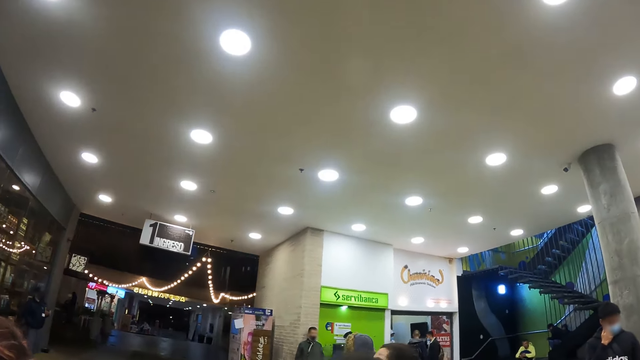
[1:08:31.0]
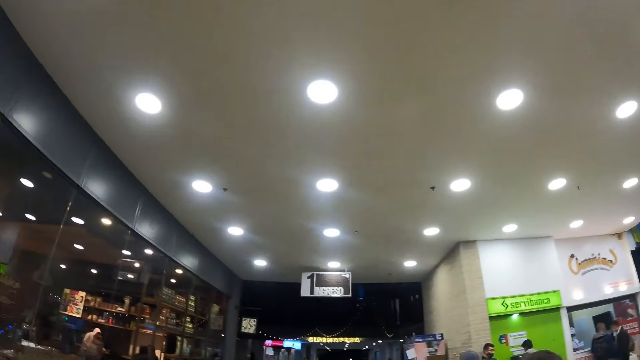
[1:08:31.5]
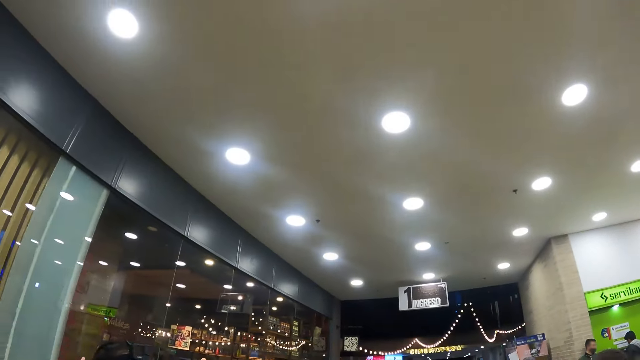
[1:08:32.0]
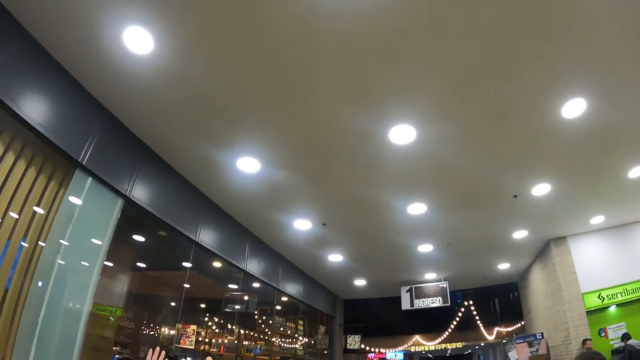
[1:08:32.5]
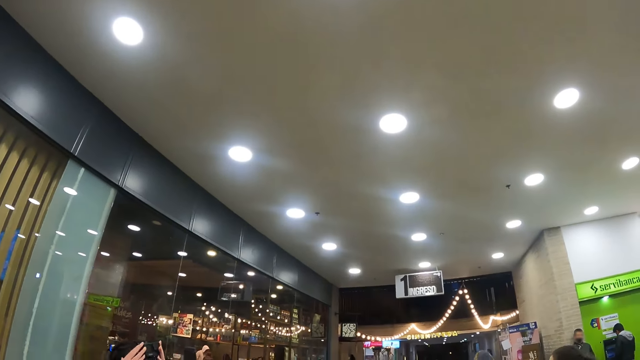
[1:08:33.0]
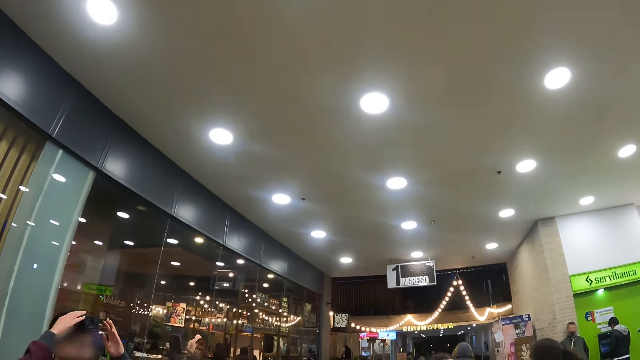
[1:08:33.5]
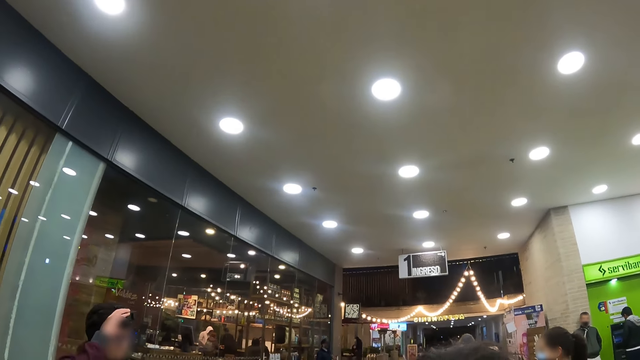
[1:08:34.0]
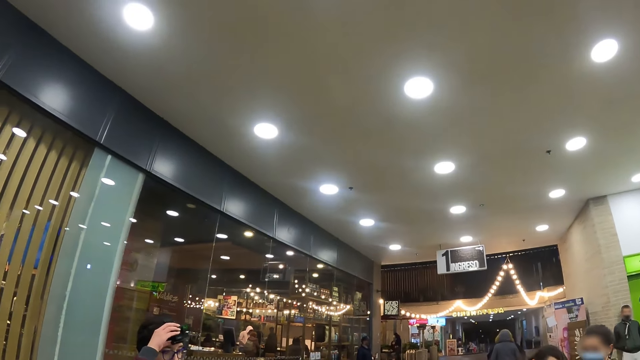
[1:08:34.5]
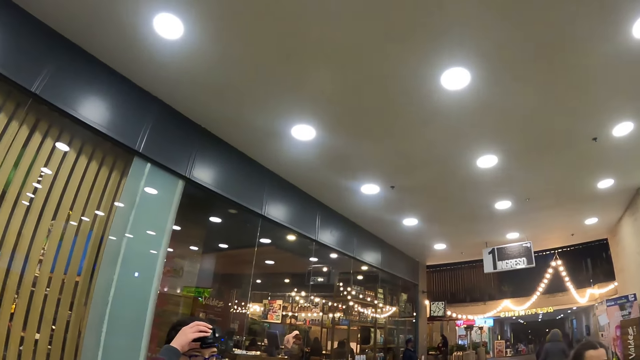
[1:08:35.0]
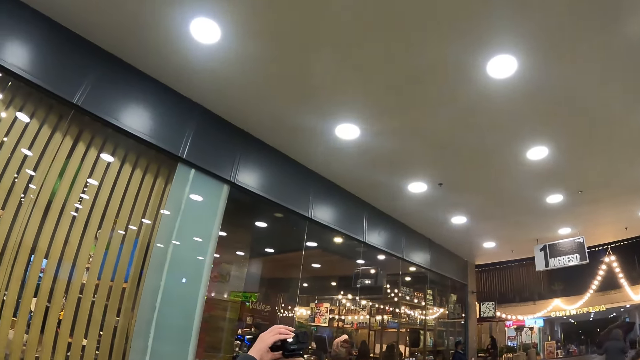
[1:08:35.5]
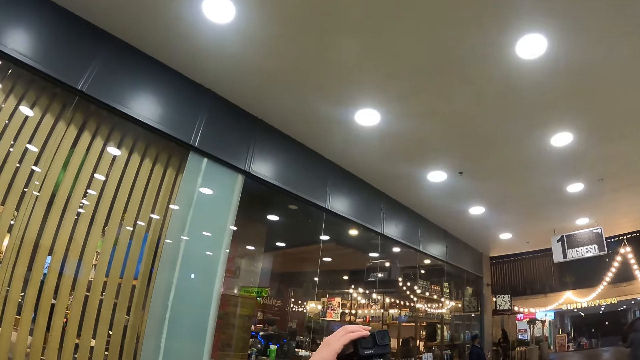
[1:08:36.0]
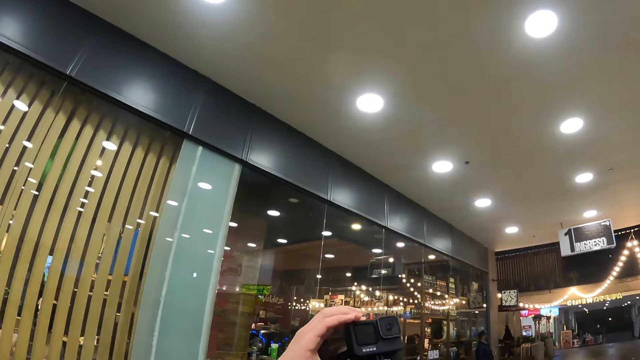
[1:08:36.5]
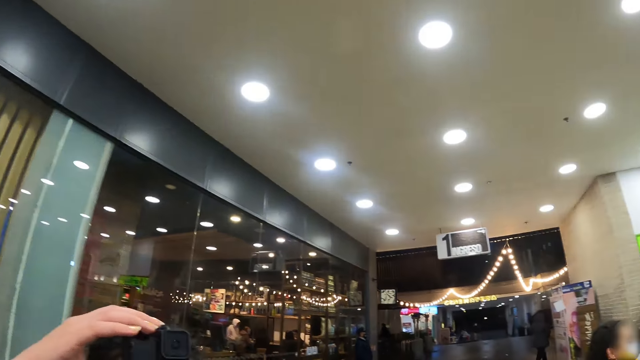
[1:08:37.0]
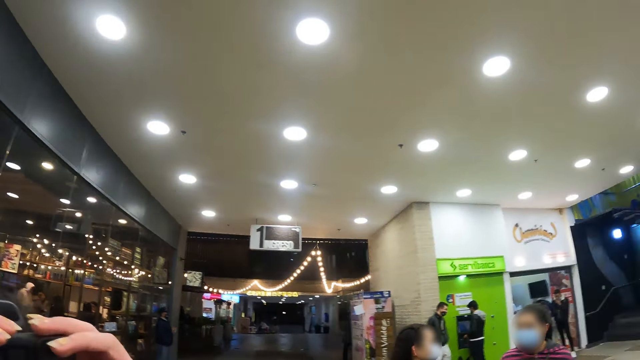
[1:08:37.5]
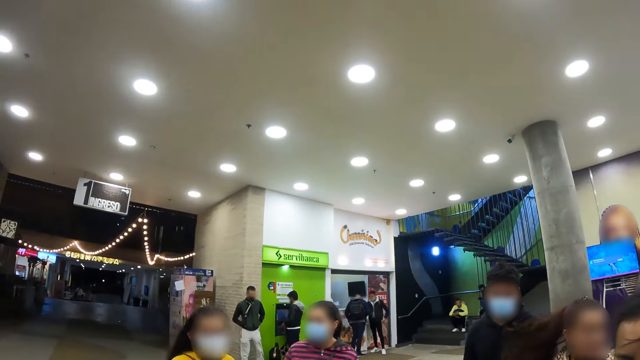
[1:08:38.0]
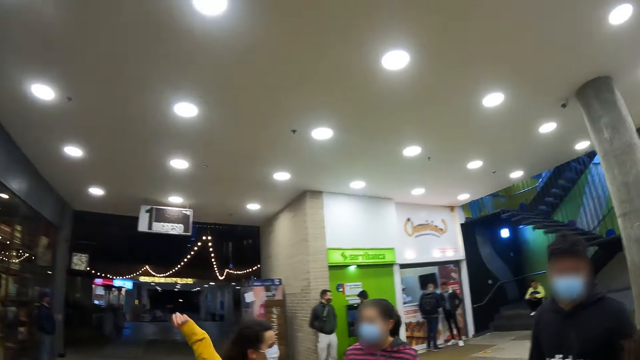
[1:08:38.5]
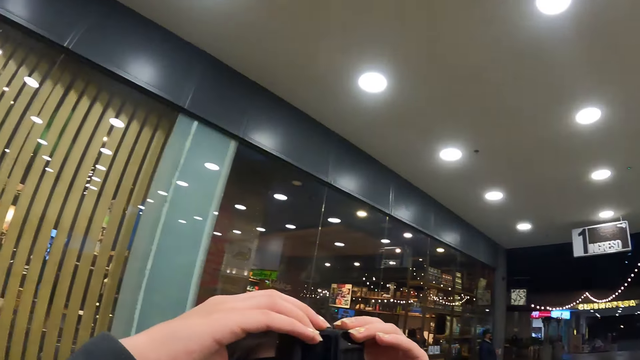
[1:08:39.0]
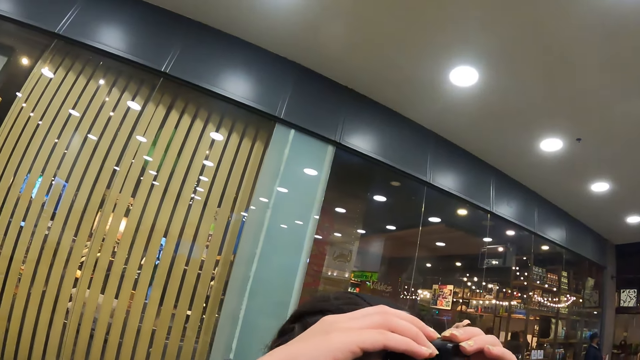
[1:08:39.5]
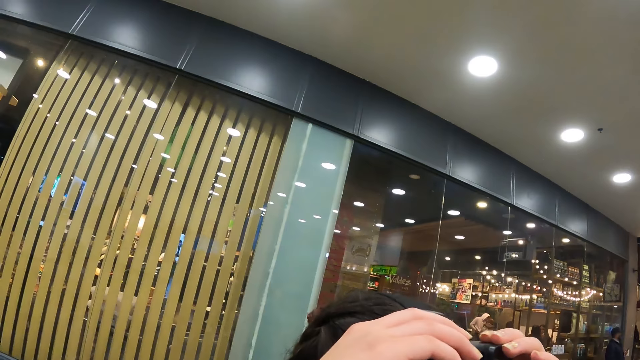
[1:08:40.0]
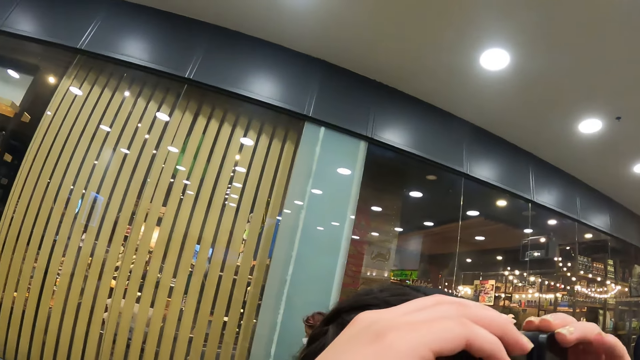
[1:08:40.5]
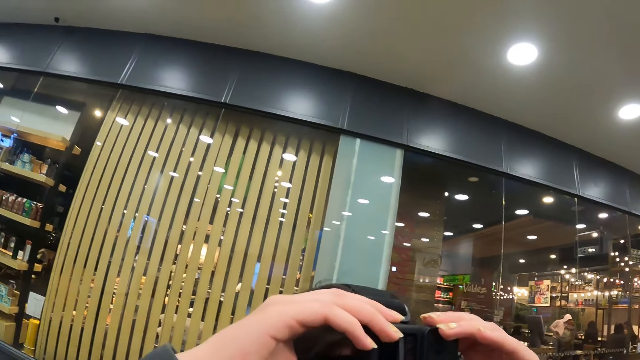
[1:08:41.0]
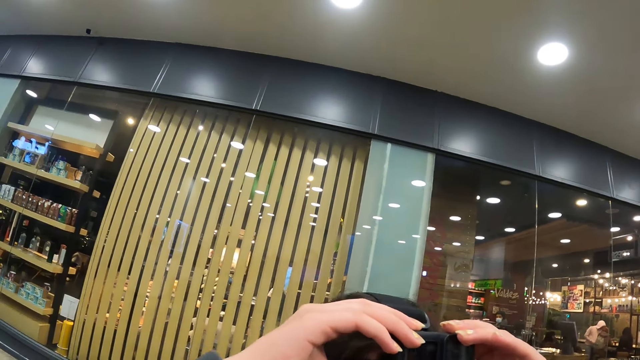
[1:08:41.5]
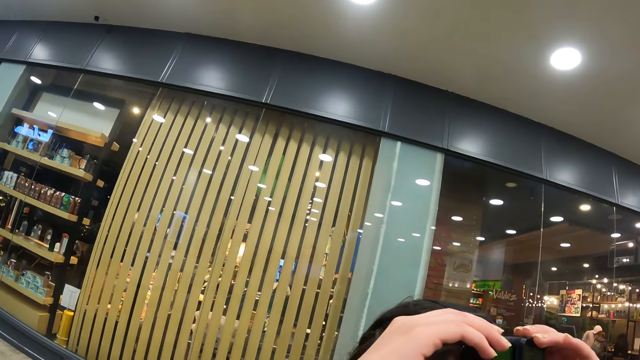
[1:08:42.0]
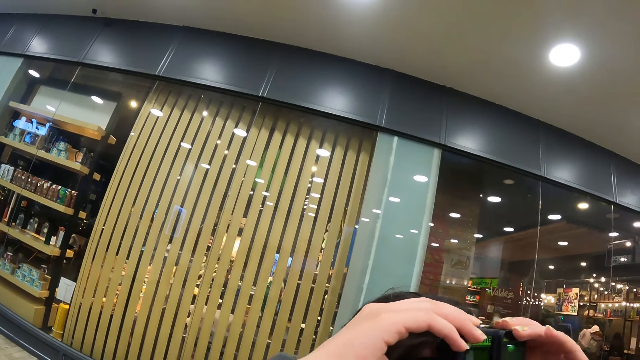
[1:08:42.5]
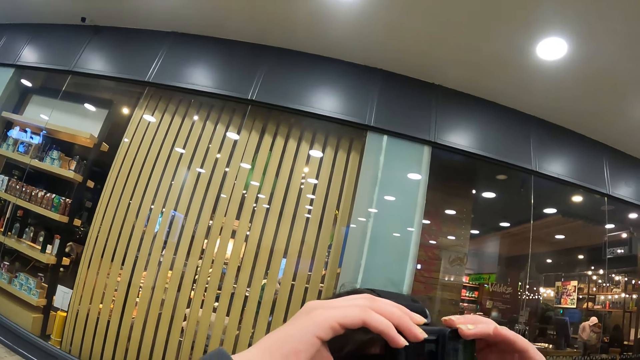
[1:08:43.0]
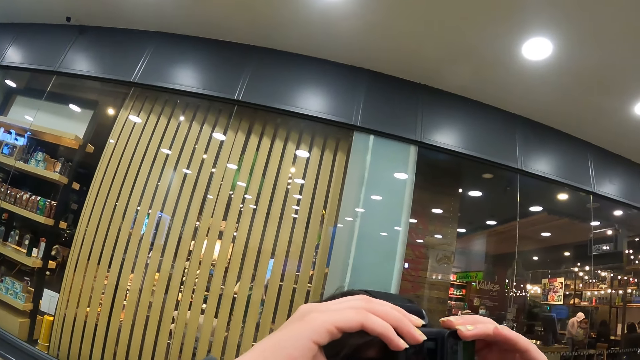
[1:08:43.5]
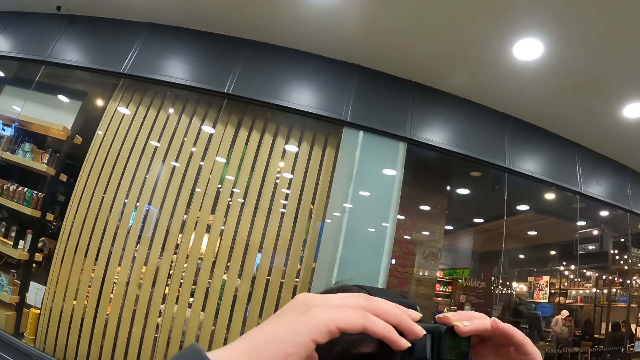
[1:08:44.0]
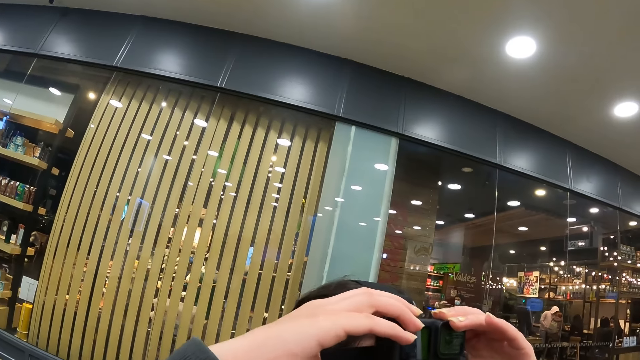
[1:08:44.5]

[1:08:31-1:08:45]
The camera wearer moves close to the woman. The woman handles the camera.

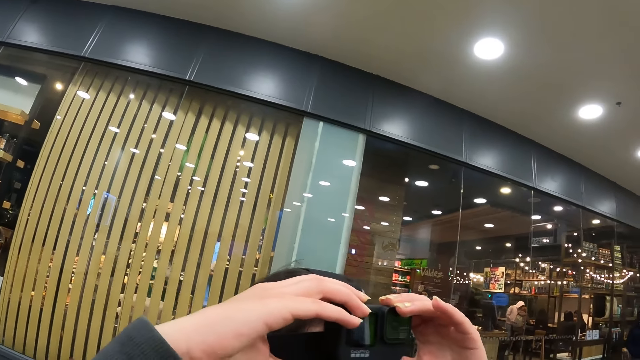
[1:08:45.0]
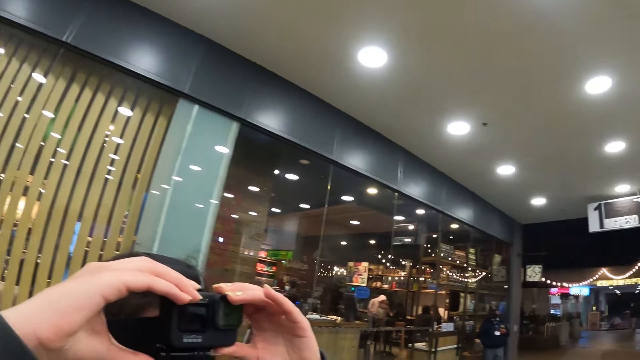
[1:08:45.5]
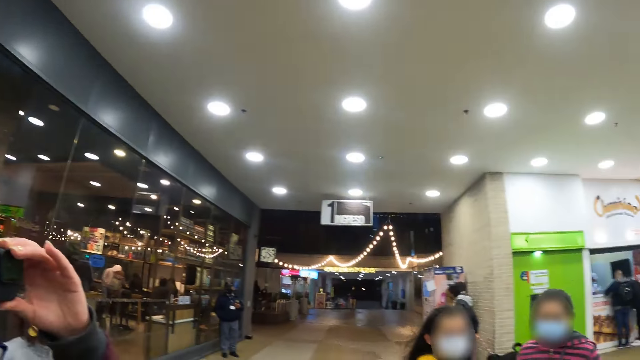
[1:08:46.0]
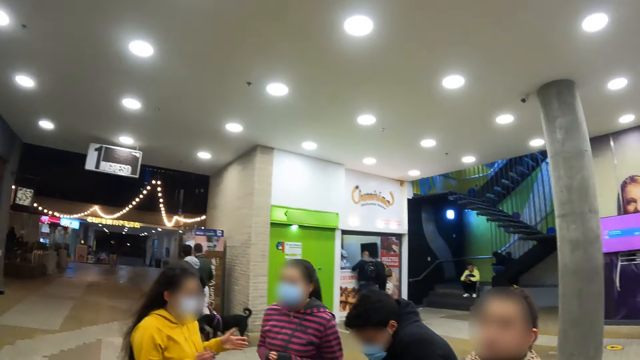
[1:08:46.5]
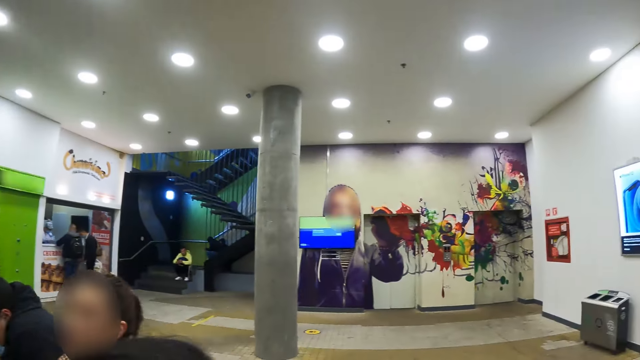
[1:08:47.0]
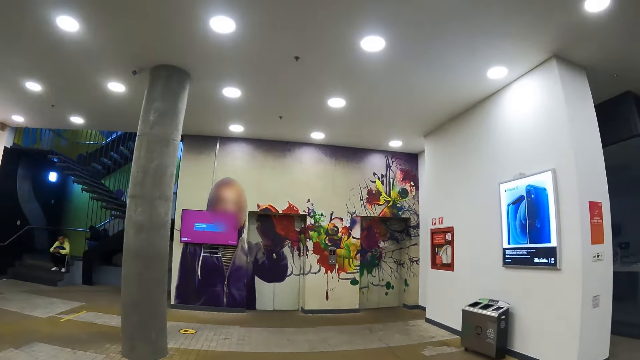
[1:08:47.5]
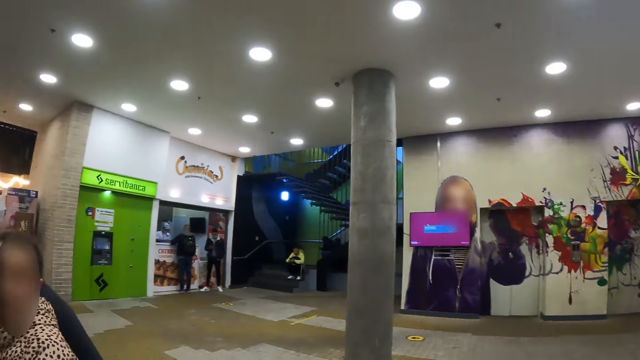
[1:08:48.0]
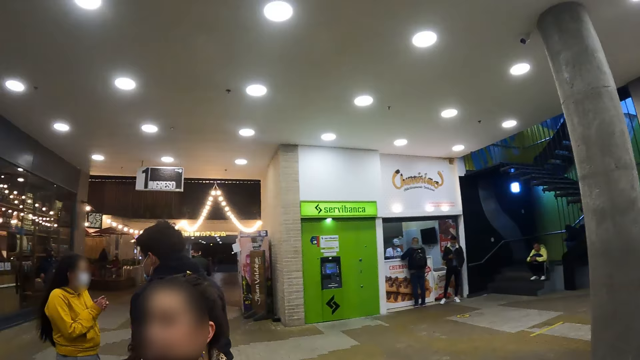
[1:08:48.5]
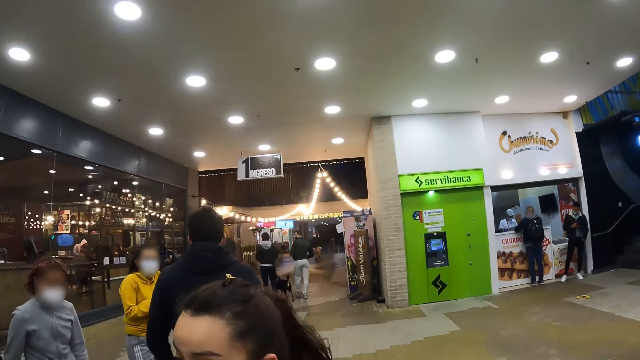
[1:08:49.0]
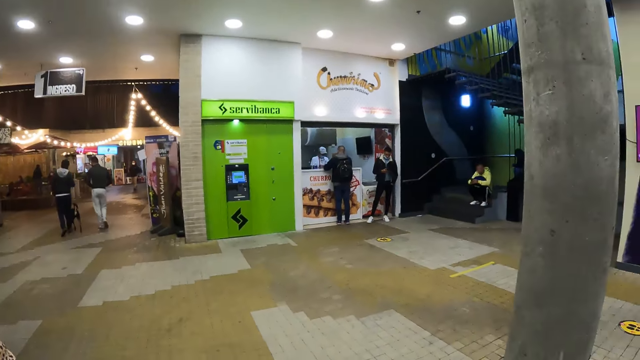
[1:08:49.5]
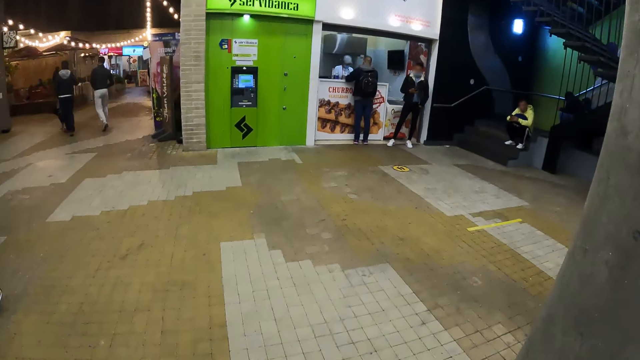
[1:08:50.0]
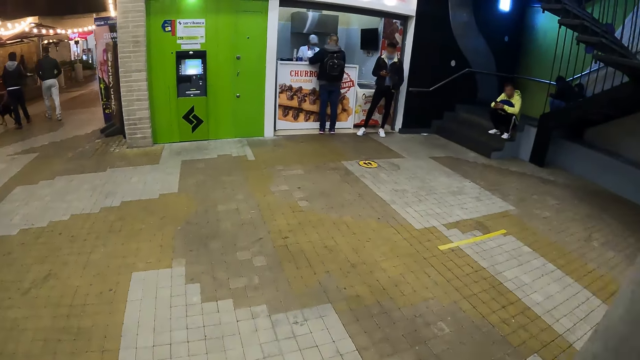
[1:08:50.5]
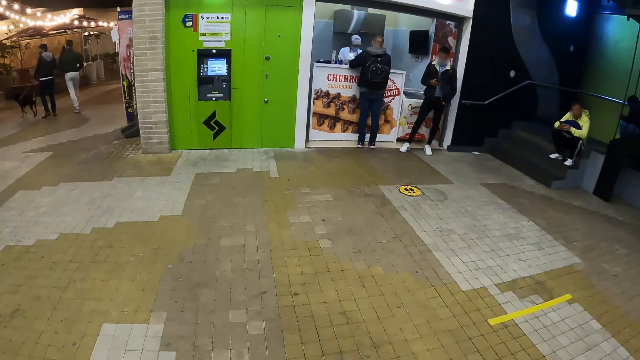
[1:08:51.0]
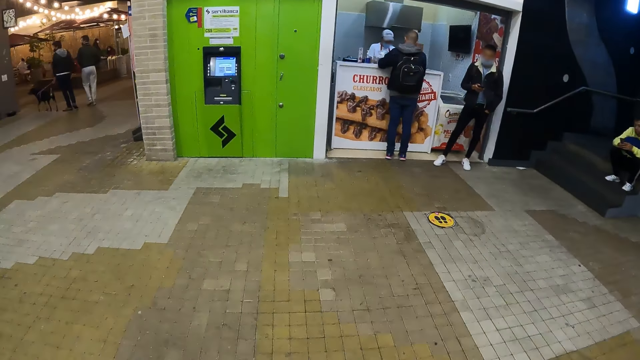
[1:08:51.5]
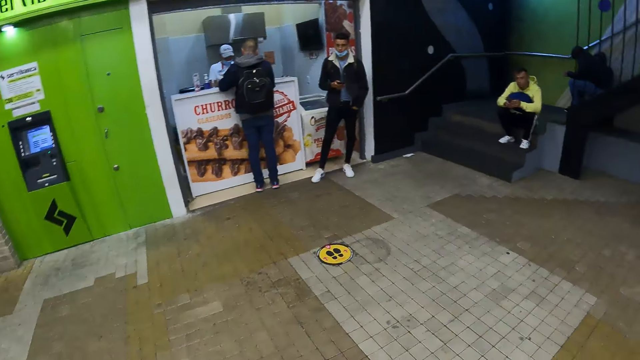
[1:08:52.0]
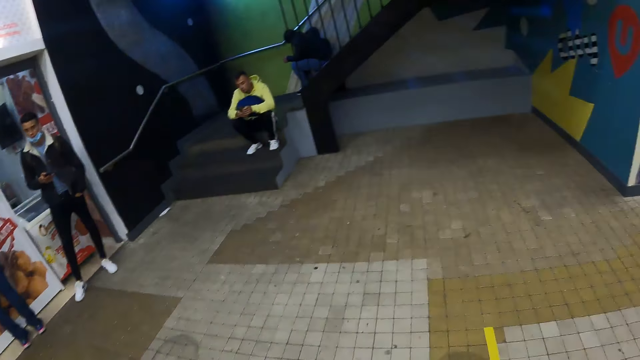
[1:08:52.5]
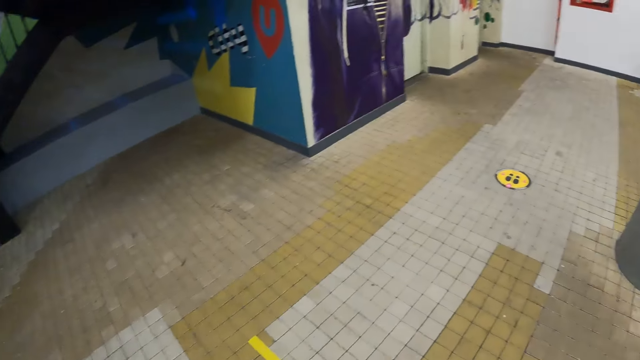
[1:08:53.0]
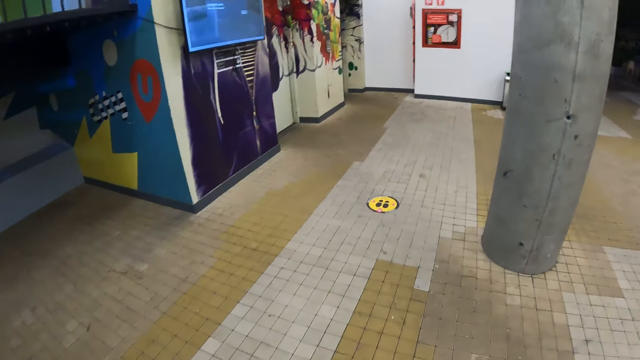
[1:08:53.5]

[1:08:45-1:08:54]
The camera wearer walks around the mall.
